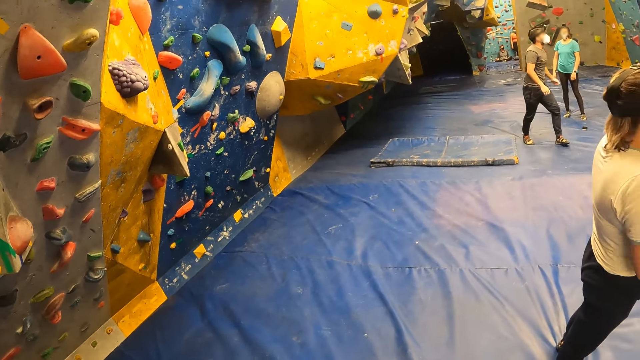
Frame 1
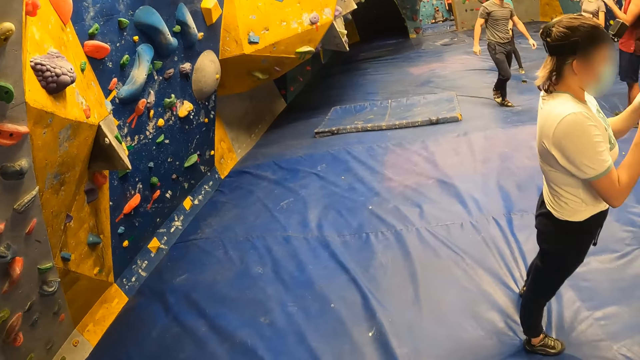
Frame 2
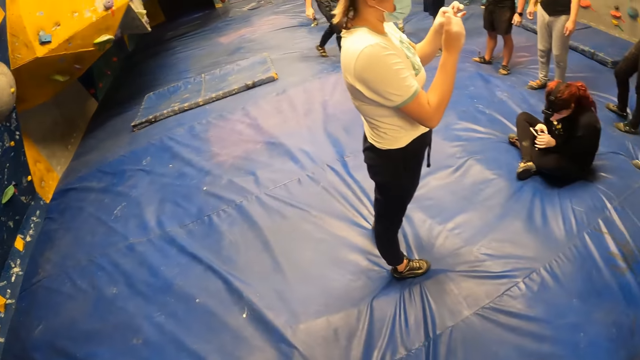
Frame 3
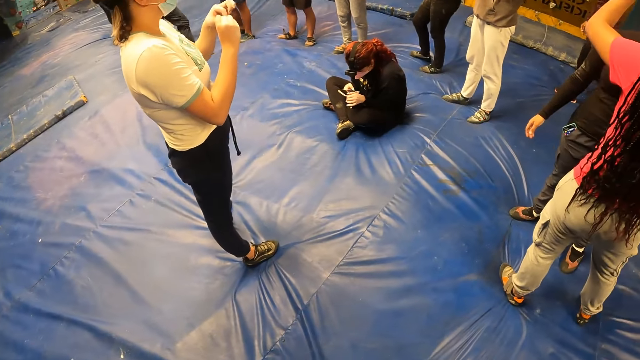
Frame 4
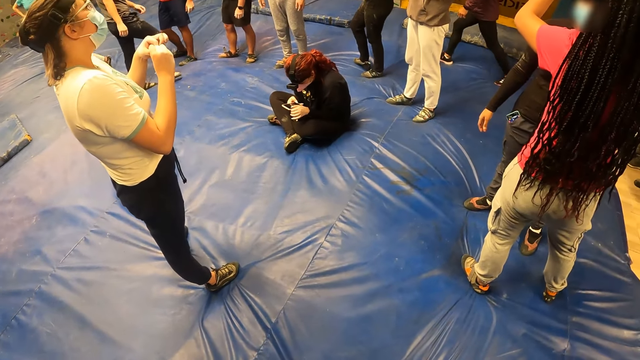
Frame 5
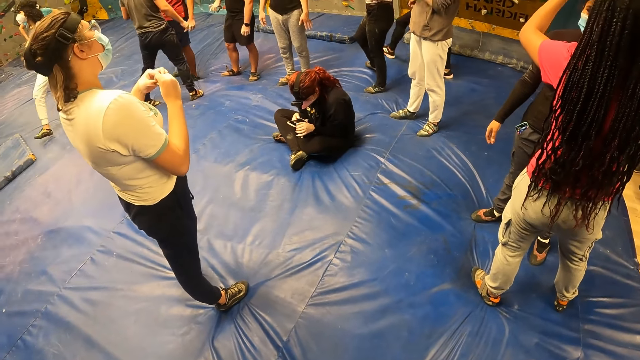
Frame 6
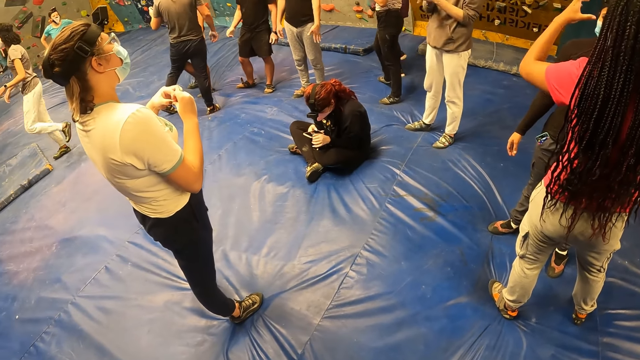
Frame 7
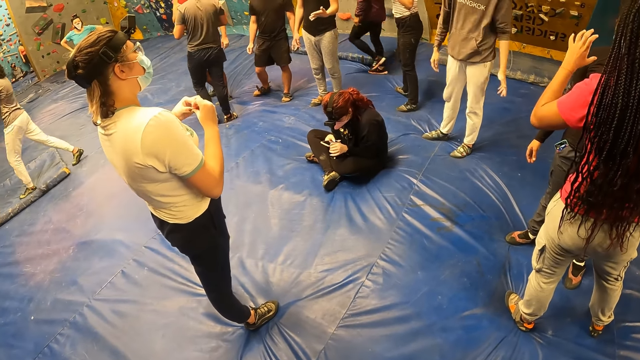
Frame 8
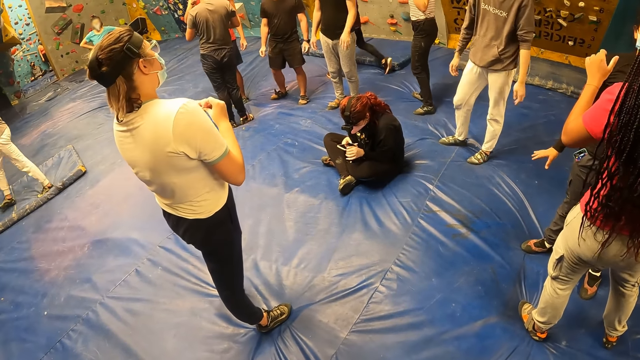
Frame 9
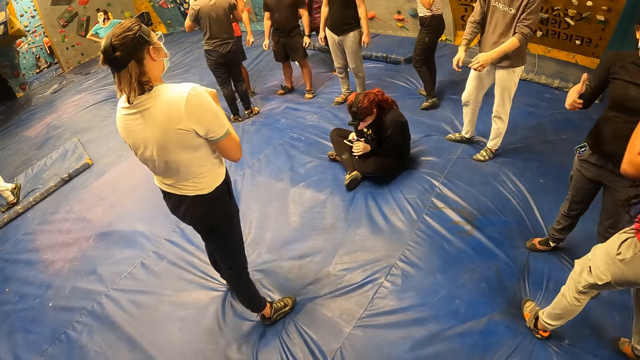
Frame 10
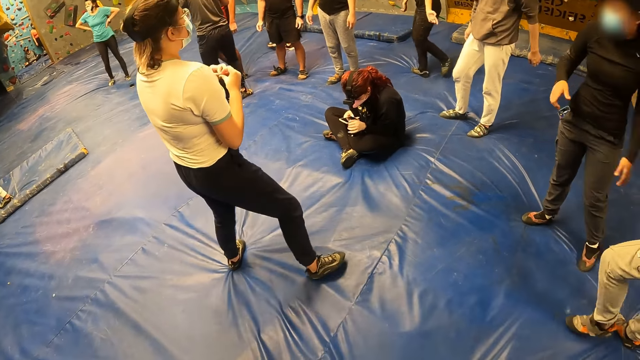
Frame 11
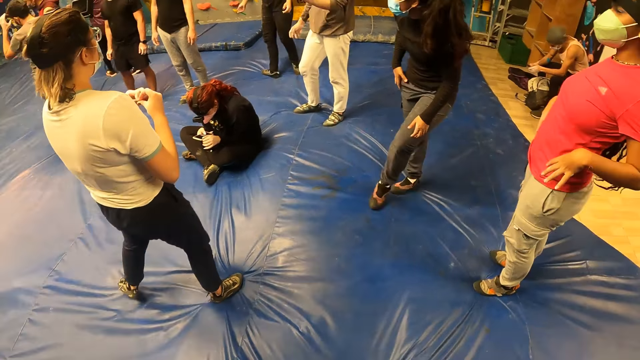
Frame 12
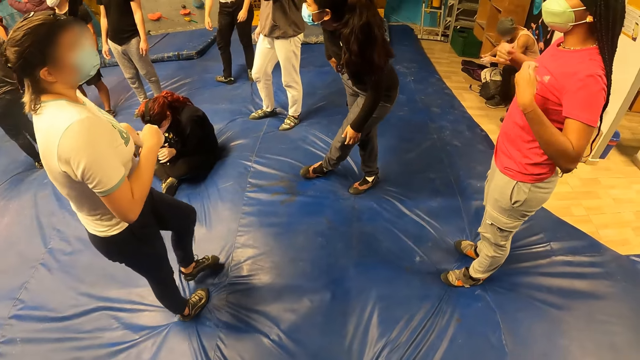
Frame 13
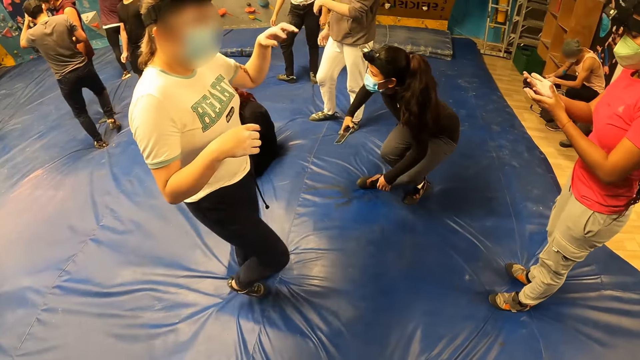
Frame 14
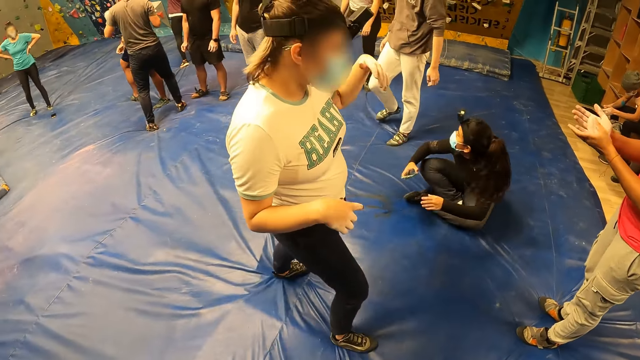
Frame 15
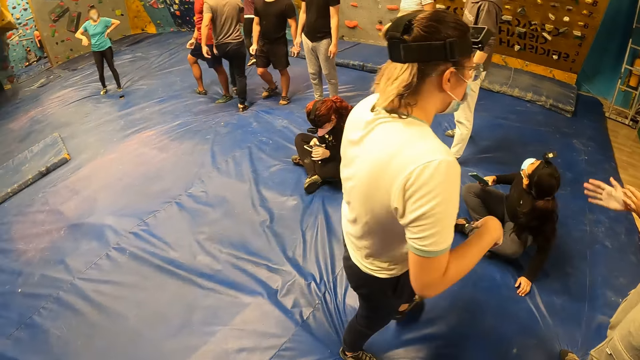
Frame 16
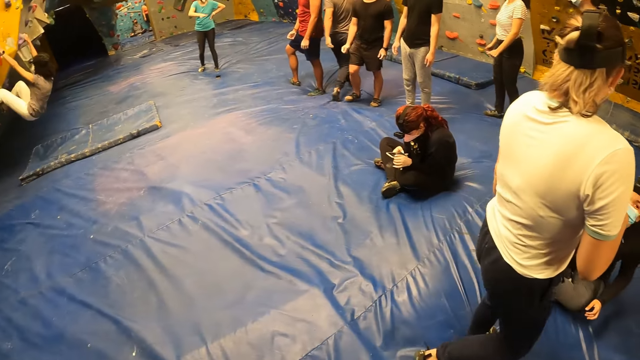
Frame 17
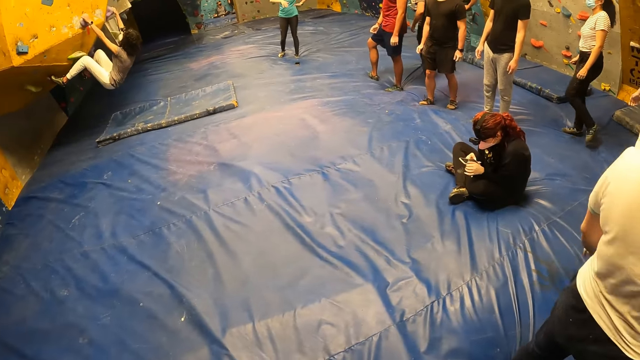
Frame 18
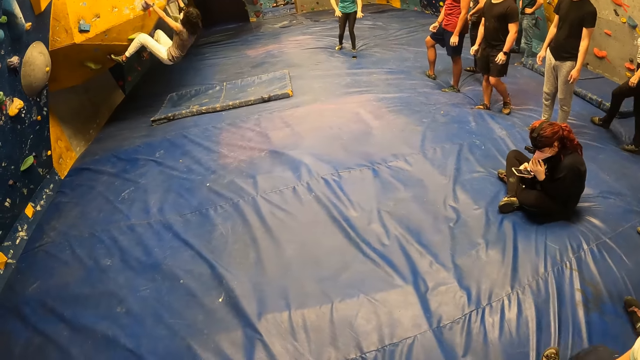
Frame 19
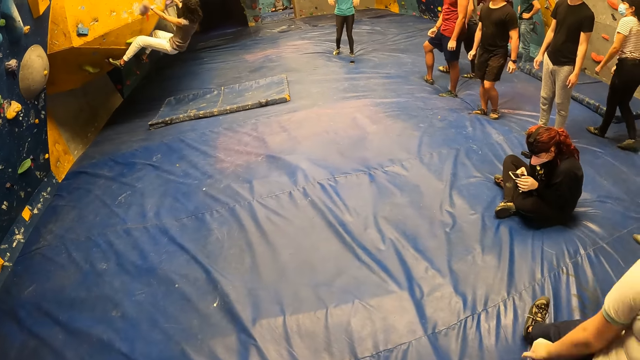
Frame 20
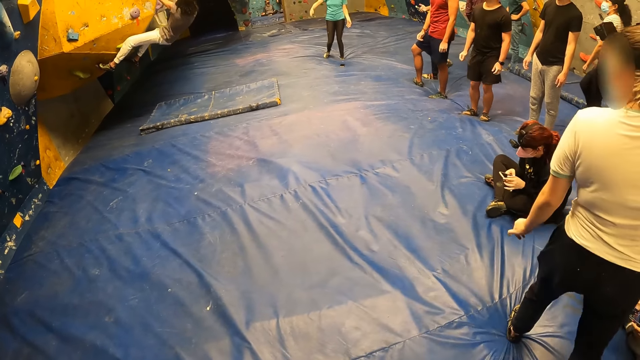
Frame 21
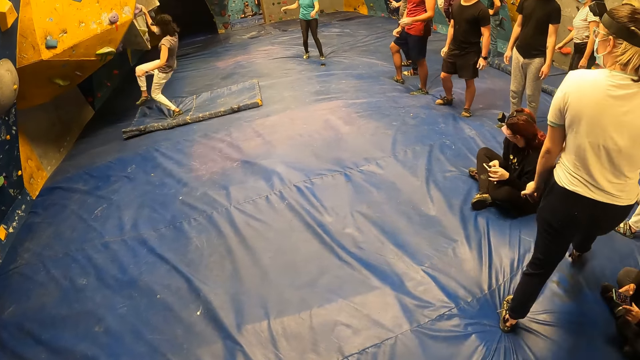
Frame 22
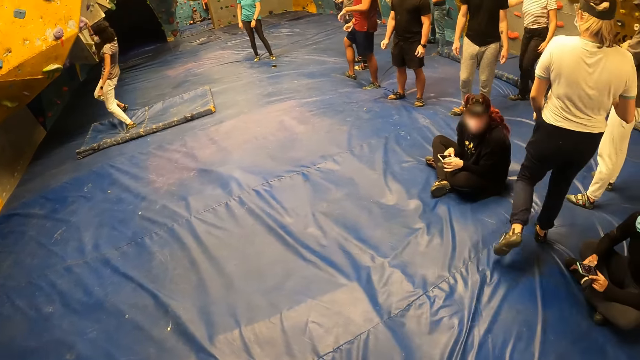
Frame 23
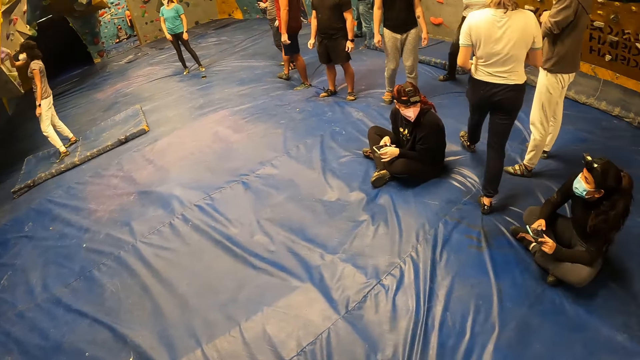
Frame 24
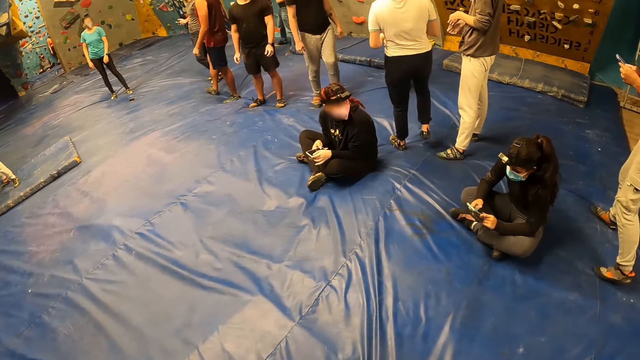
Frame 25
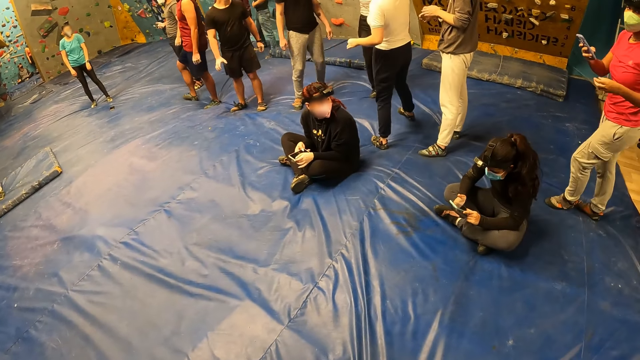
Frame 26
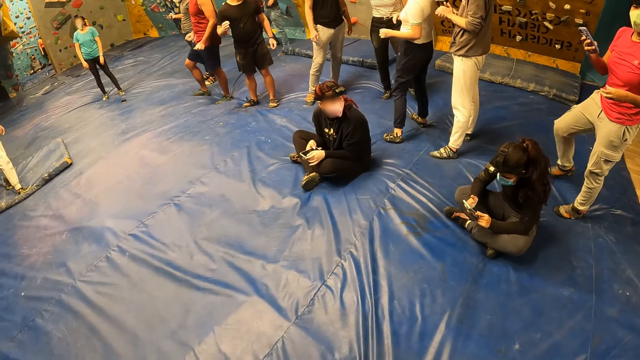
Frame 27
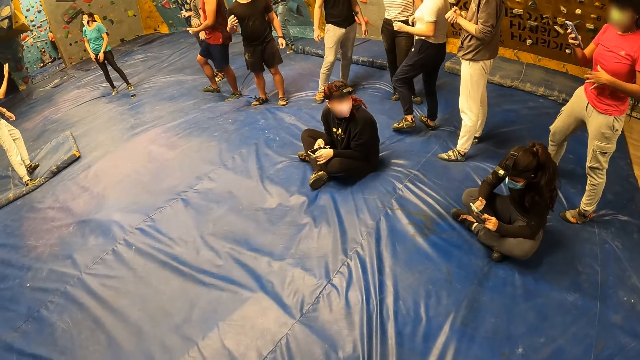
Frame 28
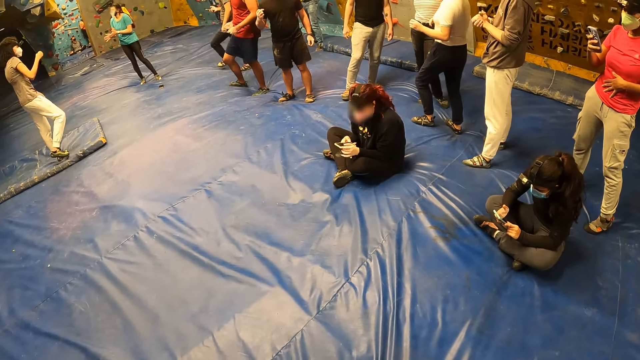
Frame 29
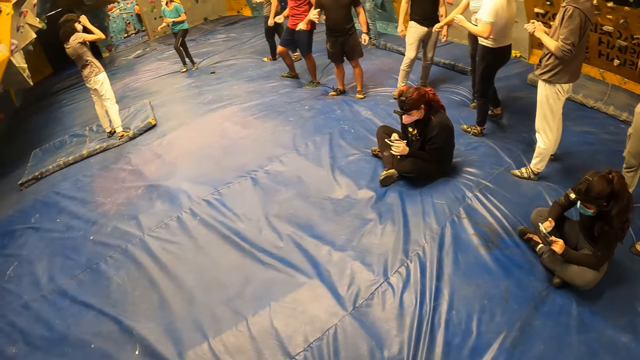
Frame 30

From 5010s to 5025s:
The camera wearer looks around the activity room. A woman adjusts the camera on another woman's head with both hands. A lady holds both hands. The second woman removes the phone in her pocket with her right hand. The lady walks around the activity room. She does gestures with the left hand. The second woman sits on the floor. A third woman climbs the climbing wall with both hands. The second woman looks on the mobile phone and holds the mobile phone with both hands. The third woman drops to the crash pad from the climbing wall. The lady walks towards the wall.

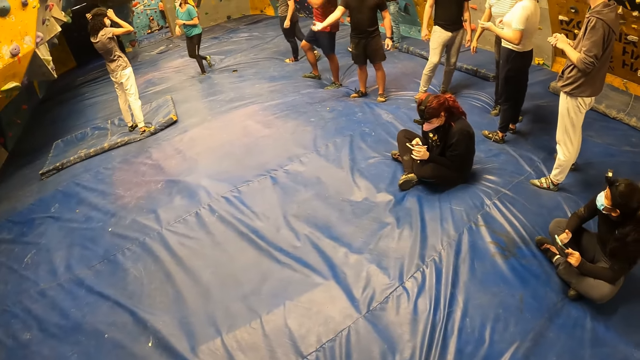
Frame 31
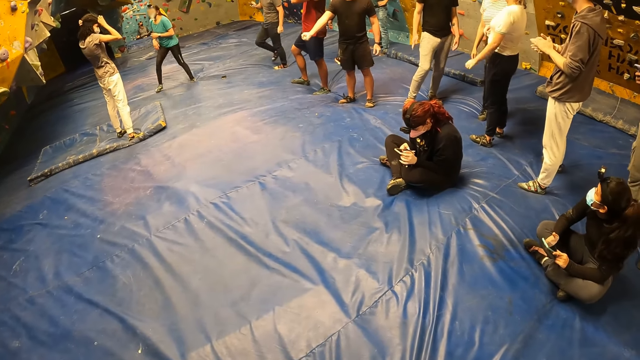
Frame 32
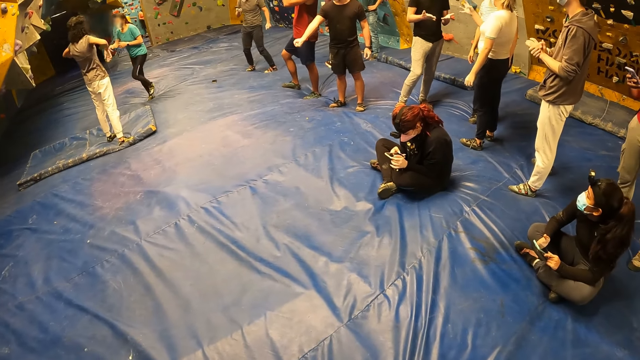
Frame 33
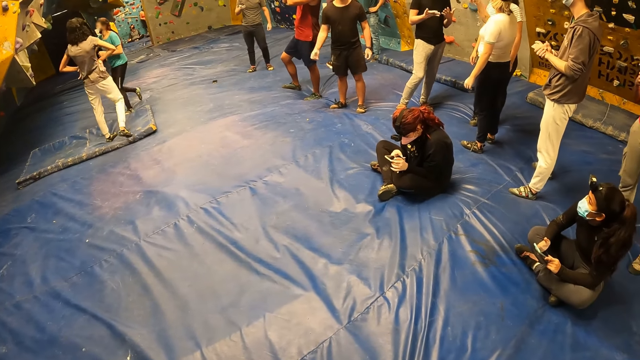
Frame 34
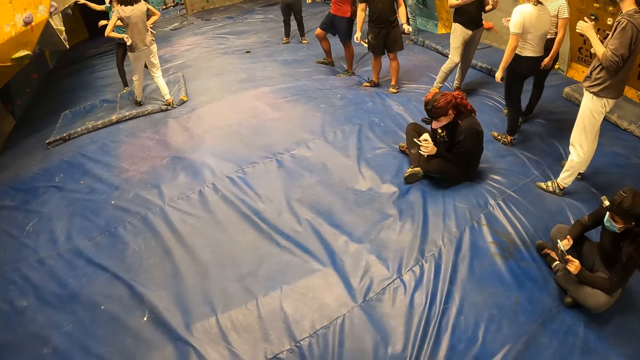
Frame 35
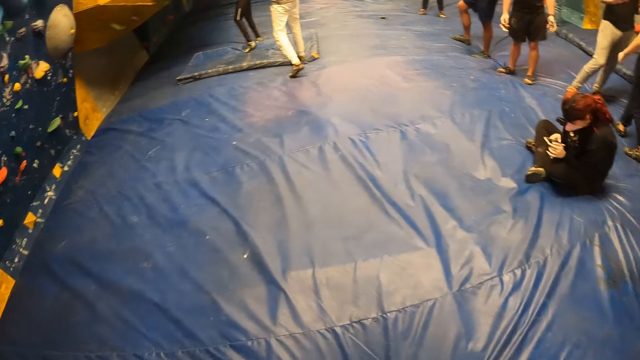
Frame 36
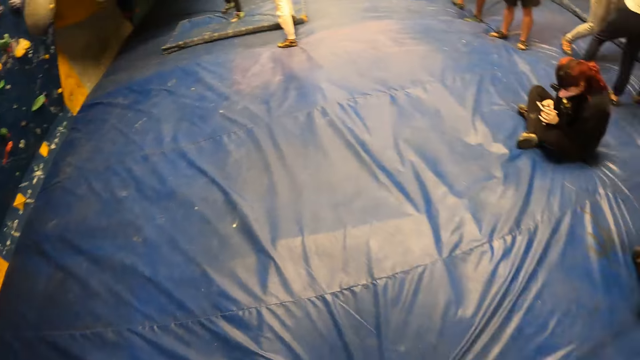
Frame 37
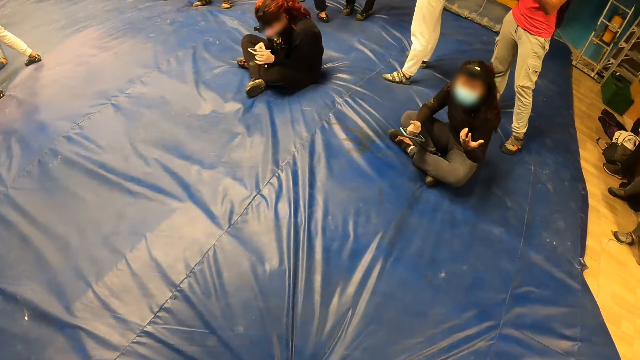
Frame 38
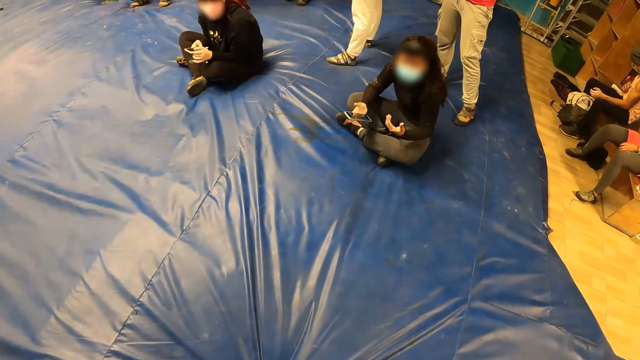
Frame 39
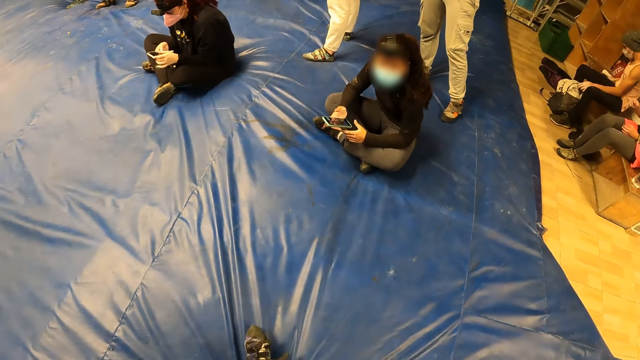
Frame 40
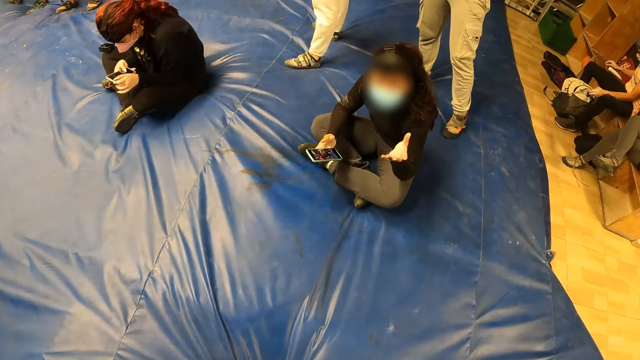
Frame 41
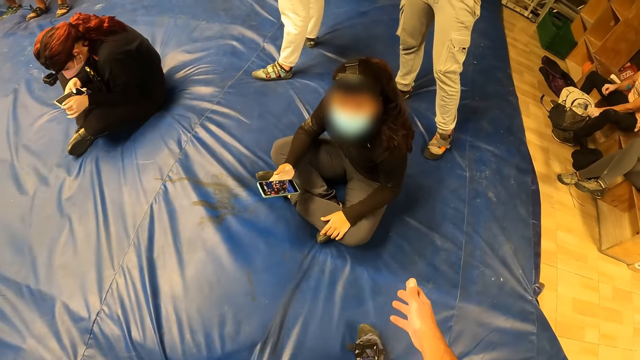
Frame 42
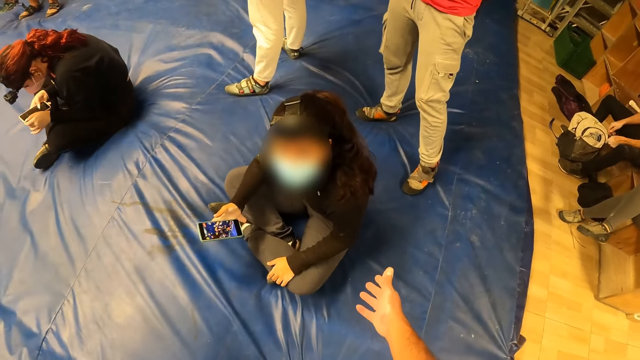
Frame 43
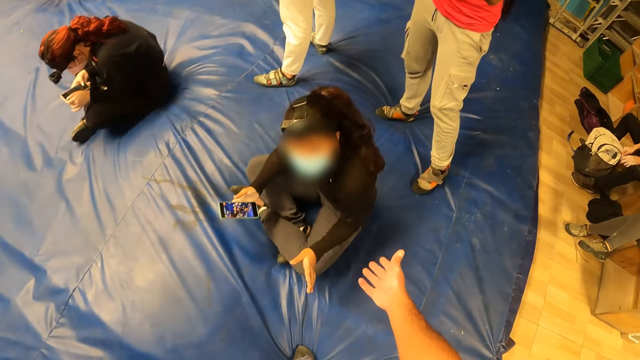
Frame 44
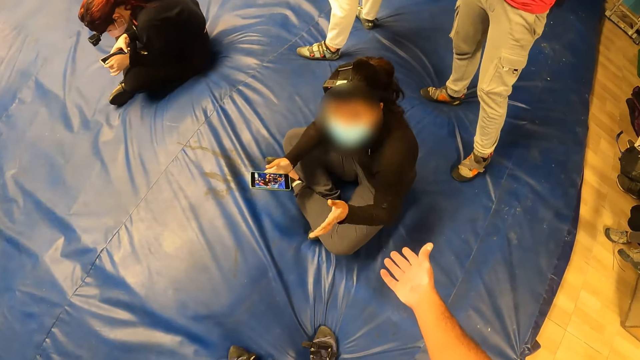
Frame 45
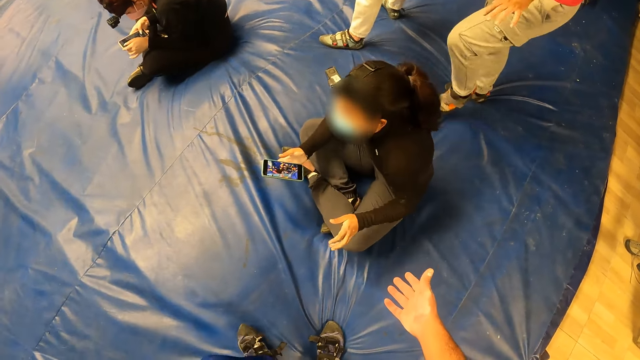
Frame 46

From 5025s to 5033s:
The camera wearer turns around the activity room. They interact with a woman. The woman does gestures. A man closes a bag with both hands.
